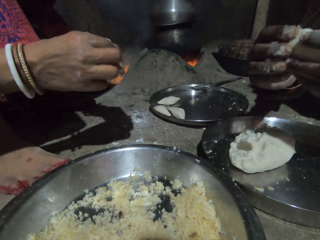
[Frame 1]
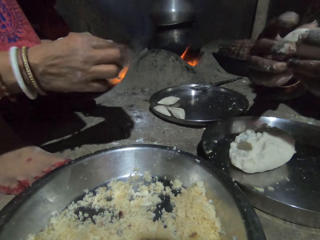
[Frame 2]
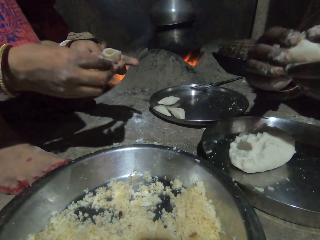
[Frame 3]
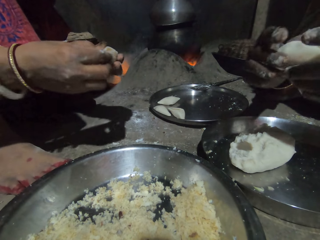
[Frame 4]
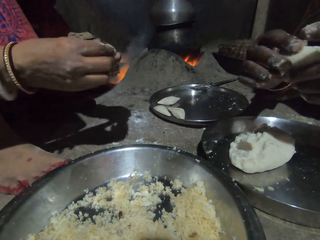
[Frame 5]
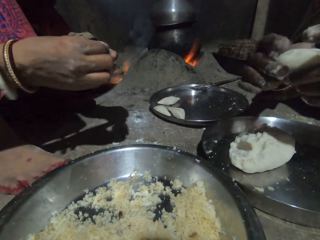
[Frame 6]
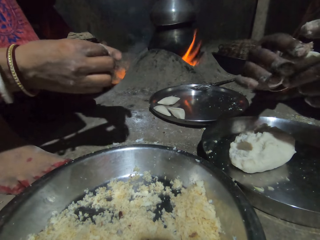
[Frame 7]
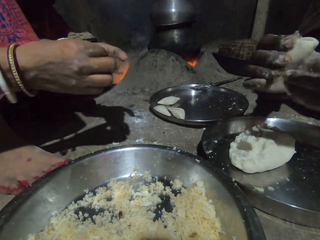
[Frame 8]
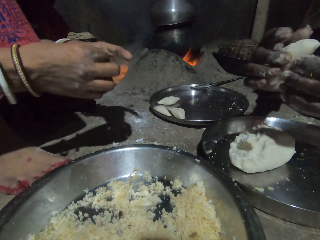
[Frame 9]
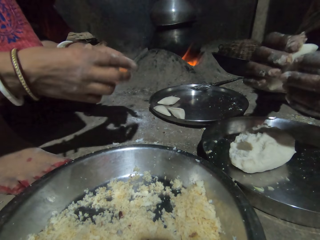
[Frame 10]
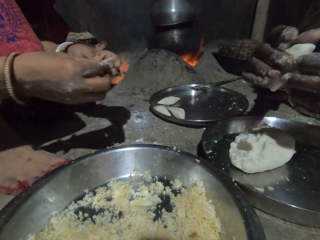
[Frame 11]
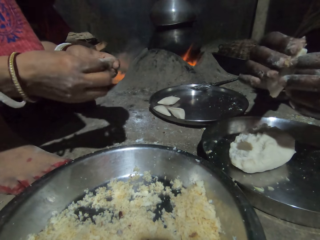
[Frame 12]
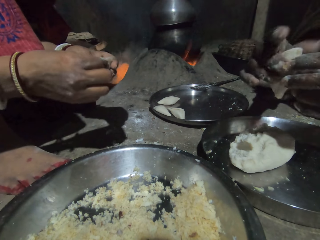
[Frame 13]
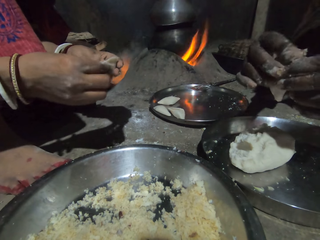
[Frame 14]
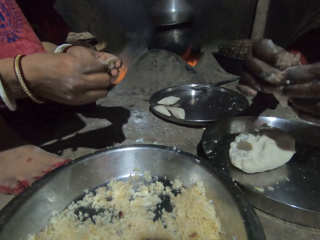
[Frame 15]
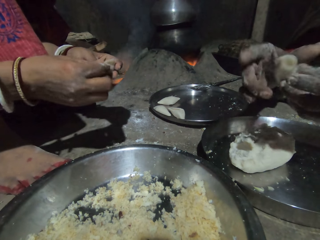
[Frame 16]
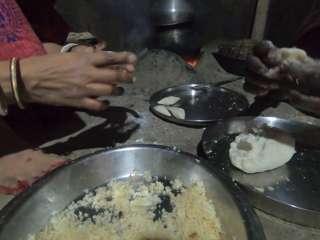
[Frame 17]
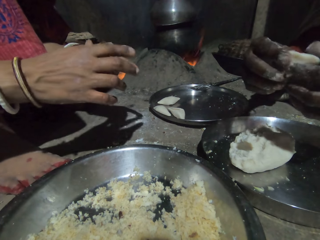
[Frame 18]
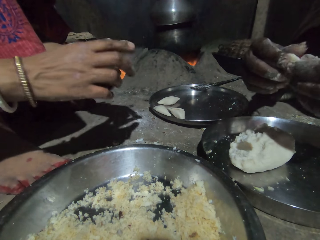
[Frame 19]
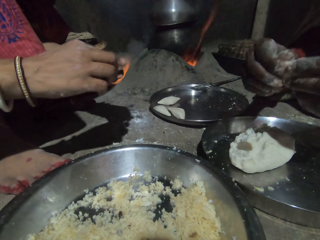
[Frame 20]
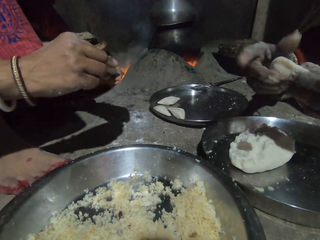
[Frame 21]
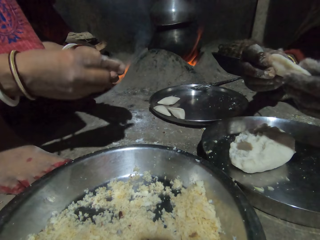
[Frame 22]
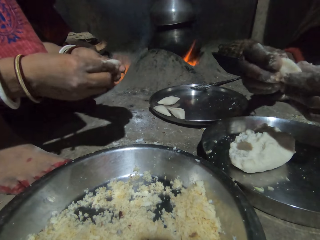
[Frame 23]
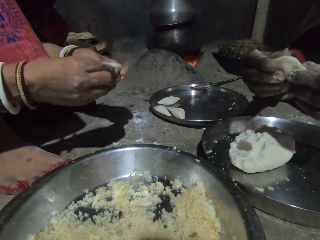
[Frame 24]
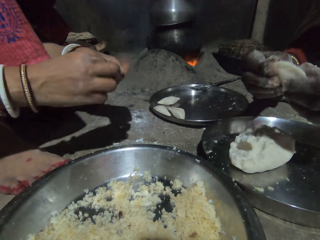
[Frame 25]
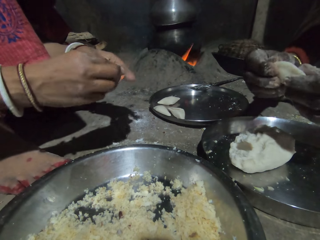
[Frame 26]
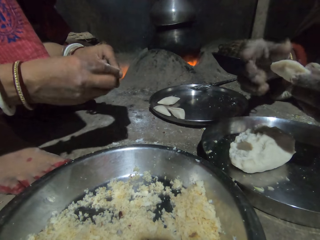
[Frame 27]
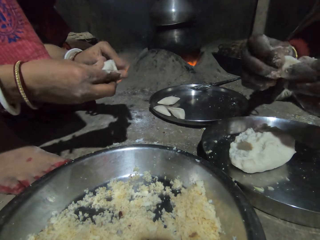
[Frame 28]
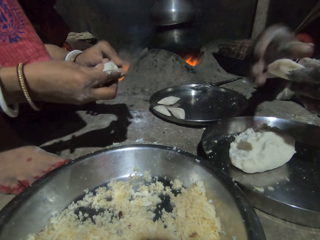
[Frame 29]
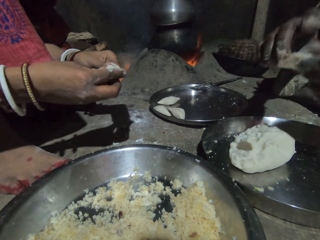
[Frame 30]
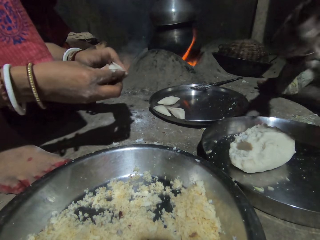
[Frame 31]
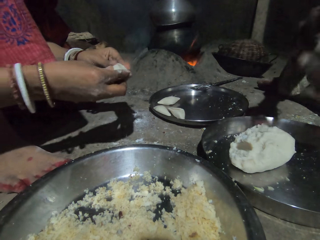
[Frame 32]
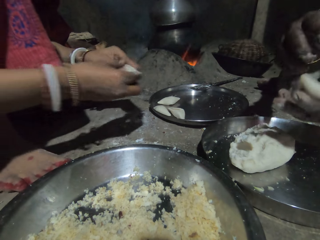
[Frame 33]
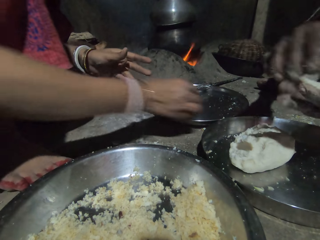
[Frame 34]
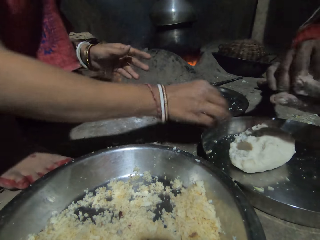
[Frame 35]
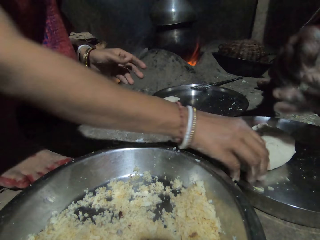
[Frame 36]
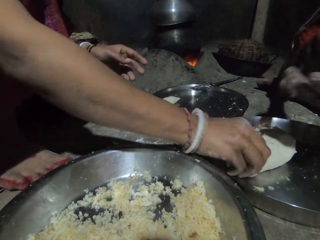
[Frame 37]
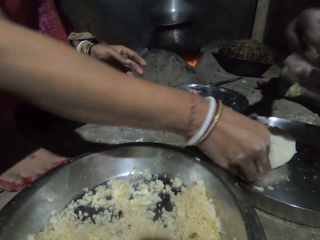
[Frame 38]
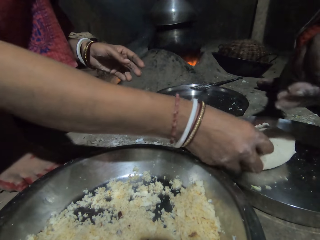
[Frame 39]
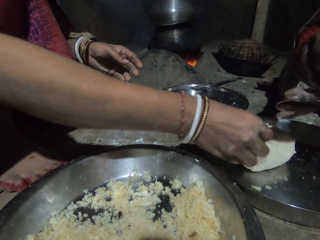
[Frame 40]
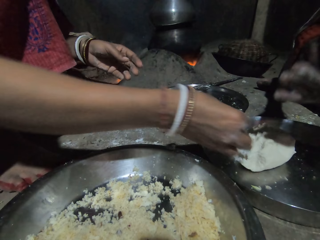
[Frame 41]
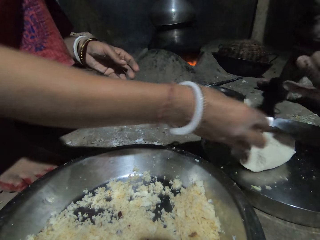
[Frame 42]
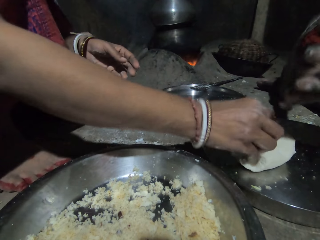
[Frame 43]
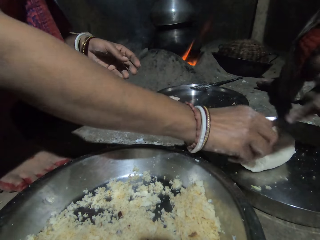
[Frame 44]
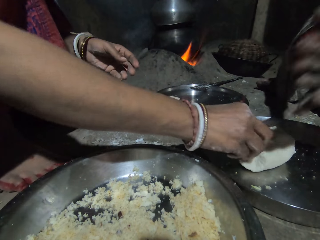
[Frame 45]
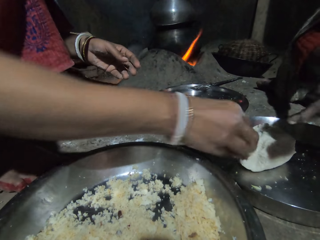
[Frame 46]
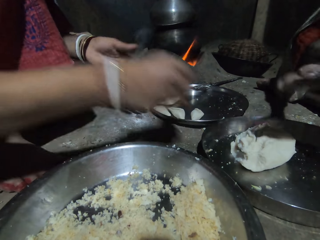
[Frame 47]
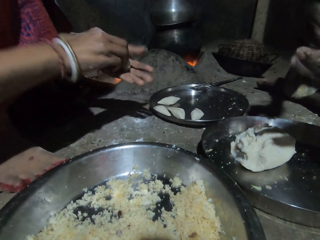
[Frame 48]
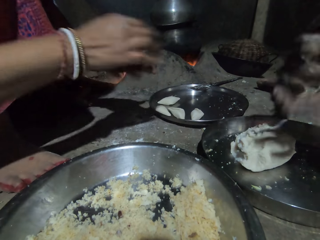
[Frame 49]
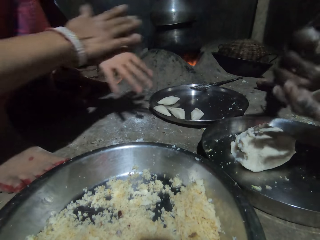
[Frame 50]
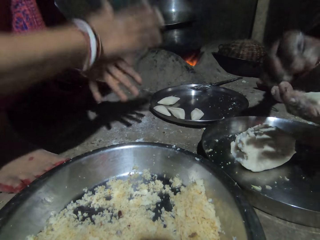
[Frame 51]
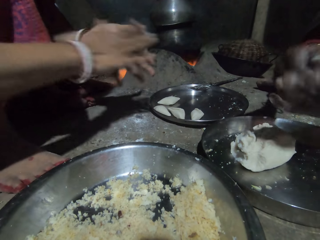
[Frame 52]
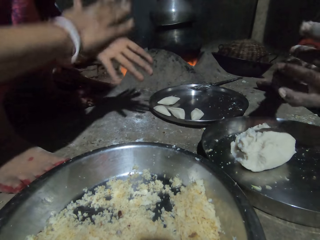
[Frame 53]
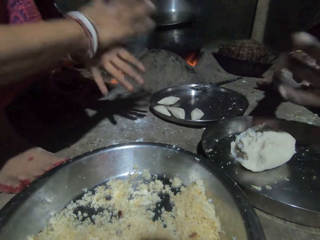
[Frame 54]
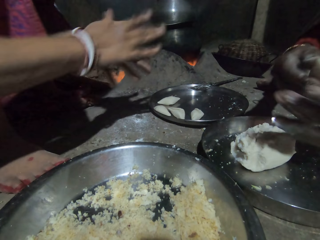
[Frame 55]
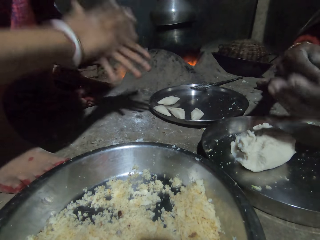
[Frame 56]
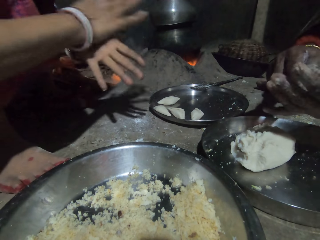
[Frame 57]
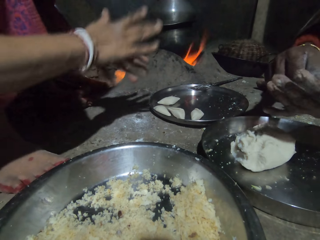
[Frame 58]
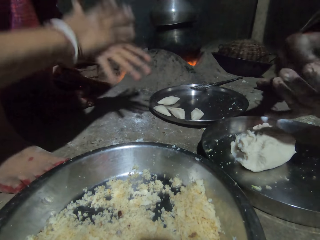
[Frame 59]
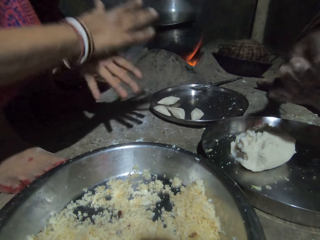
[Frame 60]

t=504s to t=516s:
A woman puts the wrapped dough in the tray. The woman scoops the dough and cuts the dough. The woman kneads the dough piece and rolls the dough.

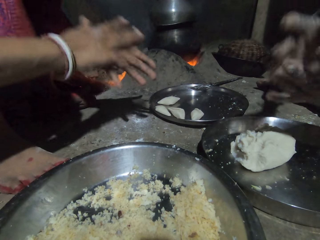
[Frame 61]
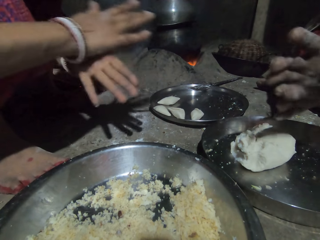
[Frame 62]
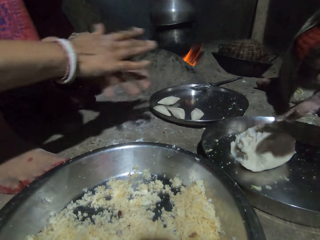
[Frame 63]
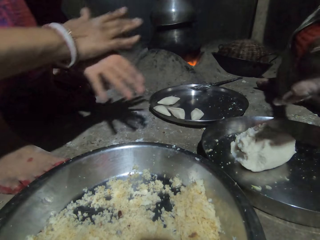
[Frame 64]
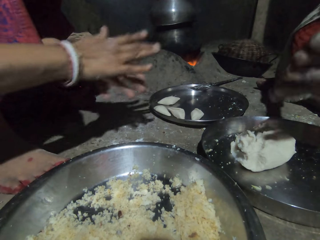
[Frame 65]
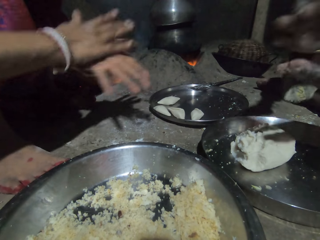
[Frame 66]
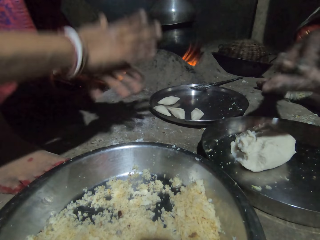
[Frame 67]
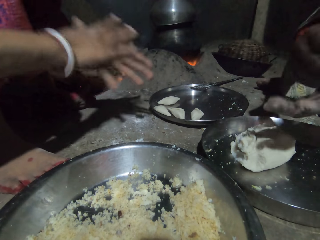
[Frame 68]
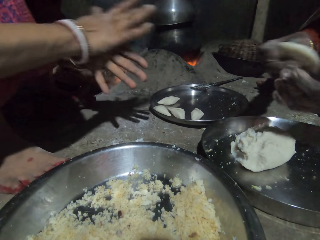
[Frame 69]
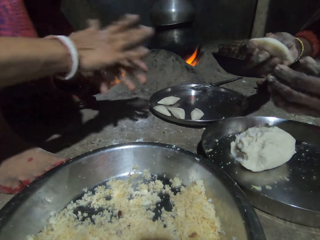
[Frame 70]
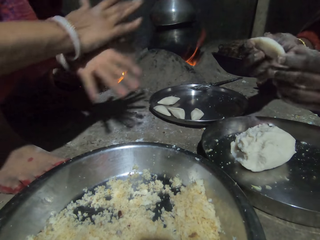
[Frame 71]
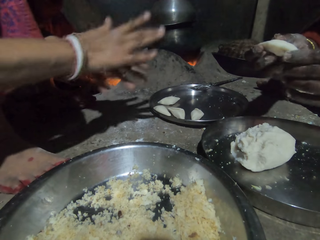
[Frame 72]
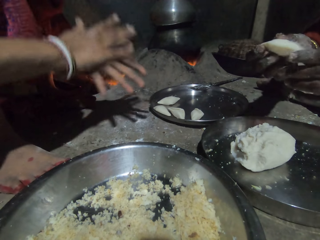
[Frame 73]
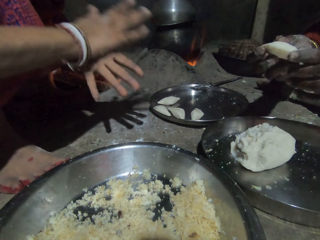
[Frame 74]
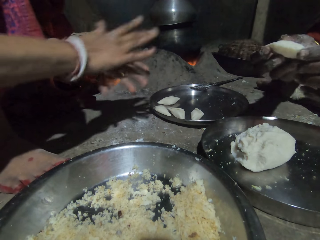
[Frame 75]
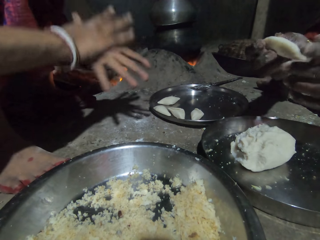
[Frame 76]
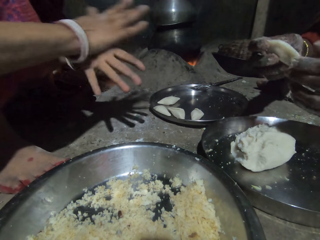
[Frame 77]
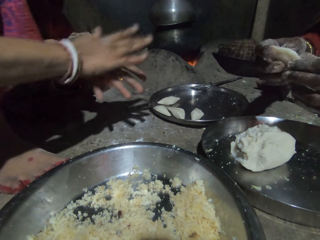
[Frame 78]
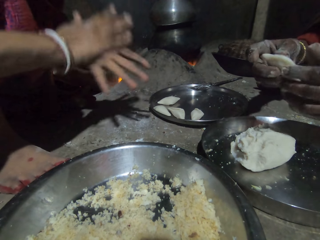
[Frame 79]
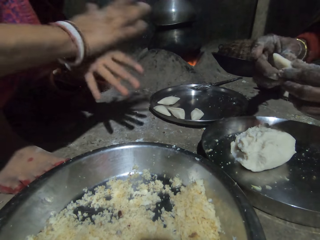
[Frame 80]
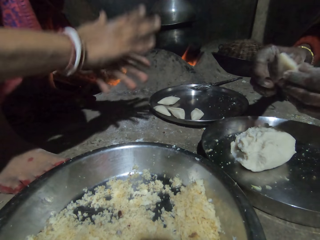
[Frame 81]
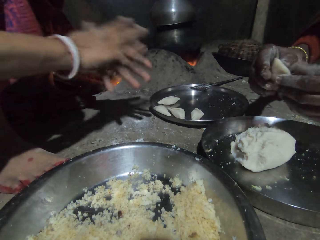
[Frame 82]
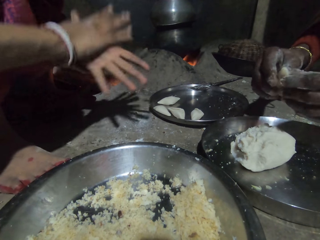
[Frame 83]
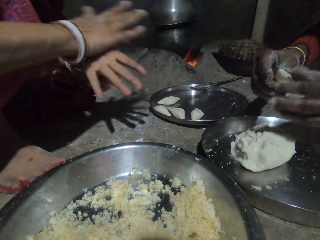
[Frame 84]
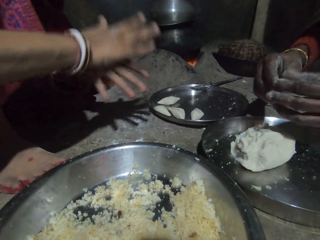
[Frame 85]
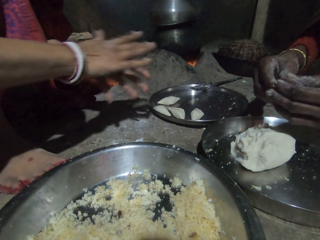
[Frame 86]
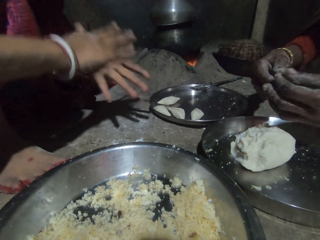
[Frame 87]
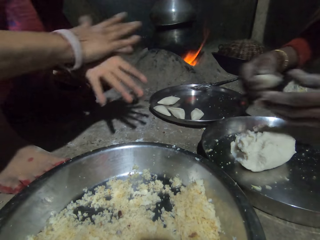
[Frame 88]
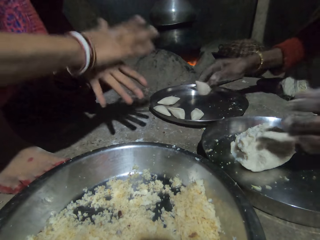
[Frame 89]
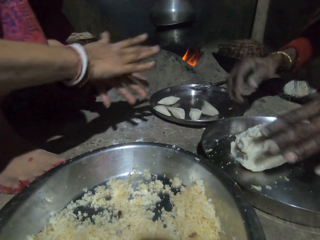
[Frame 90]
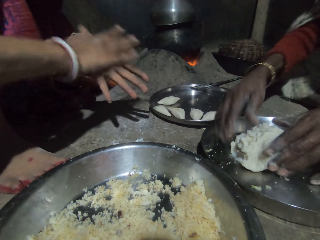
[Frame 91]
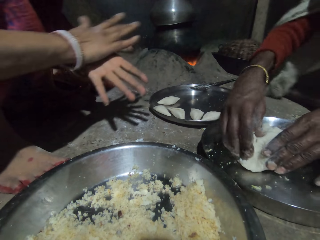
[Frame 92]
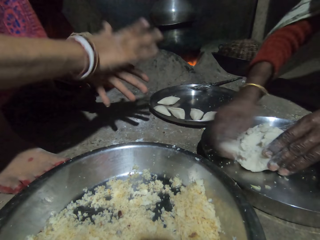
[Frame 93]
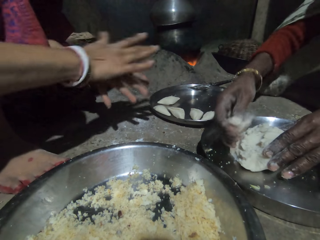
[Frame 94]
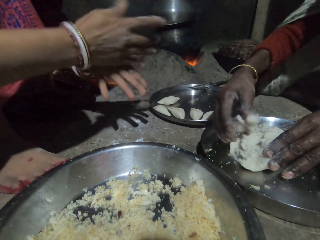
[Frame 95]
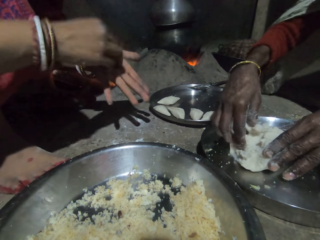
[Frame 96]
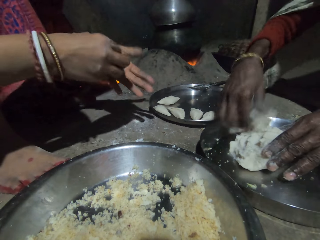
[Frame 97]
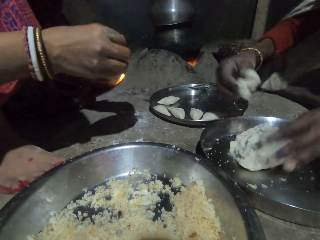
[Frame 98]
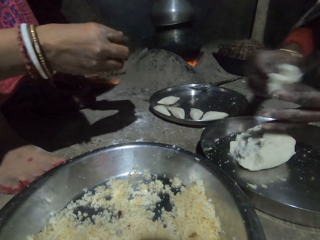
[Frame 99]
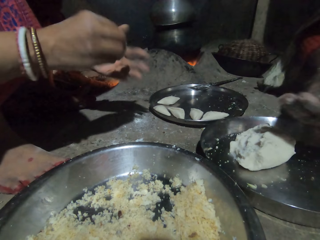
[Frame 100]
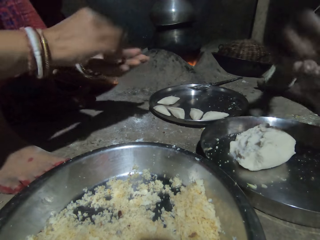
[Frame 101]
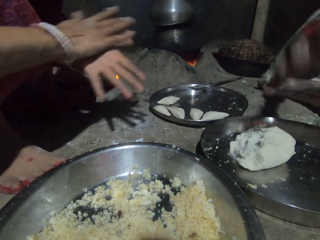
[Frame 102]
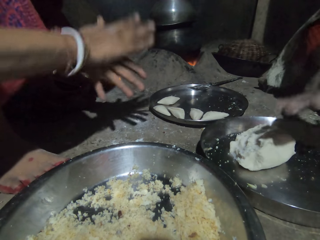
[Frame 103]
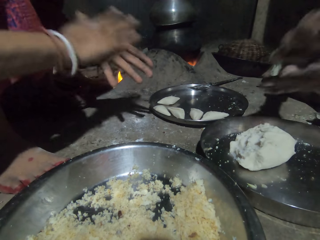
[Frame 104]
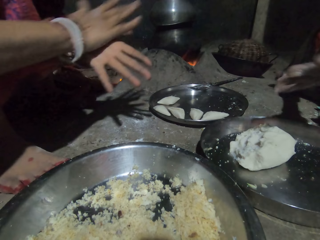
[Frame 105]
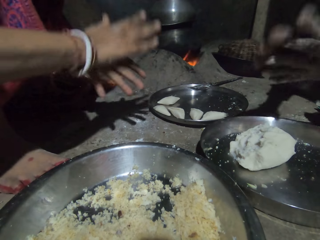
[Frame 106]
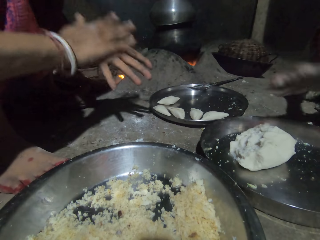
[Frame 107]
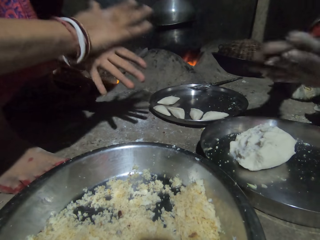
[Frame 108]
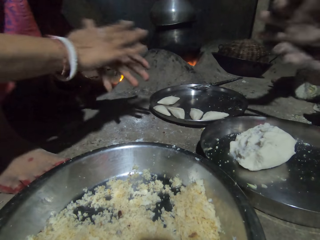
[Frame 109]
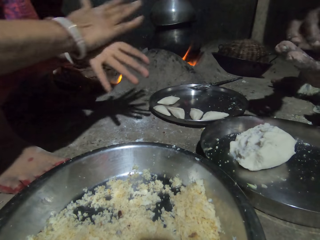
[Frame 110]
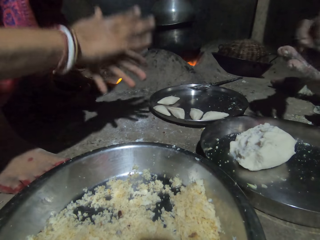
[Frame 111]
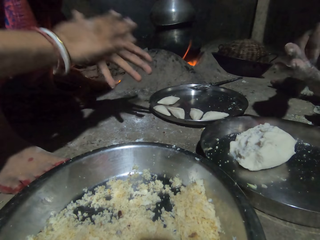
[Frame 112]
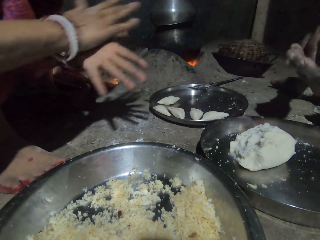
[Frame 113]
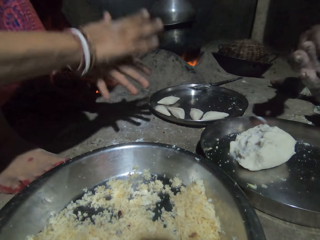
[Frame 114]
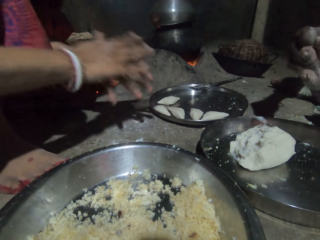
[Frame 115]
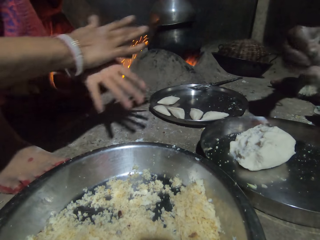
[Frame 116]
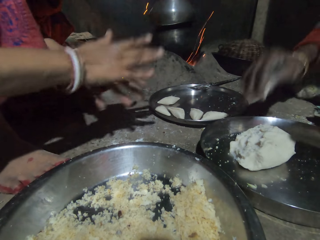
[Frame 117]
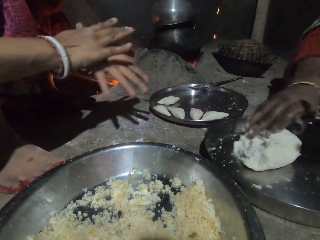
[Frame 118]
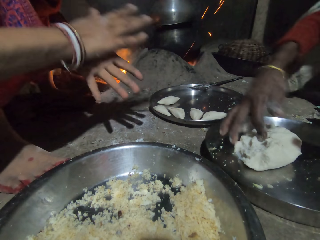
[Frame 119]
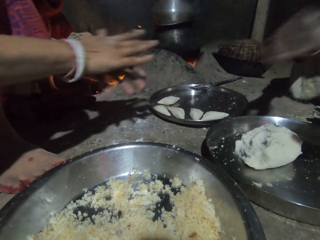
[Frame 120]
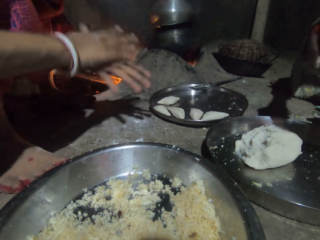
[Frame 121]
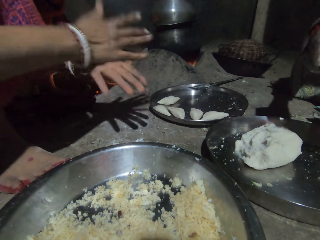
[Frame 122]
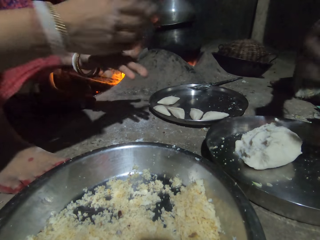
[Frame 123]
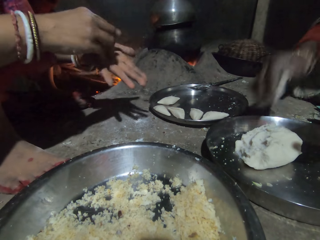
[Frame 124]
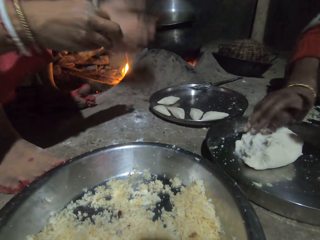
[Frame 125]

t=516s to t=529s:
A woman folds the dough. The woman drops the wrapped dough piece in the tray. The woman scoops the dough and cuts the dough. The woman rolls the dough and kneads the dough piece. The woman cuts the dough piece, puts the dough piece on the dough, puts the dough on the platter and lifts her hand.
